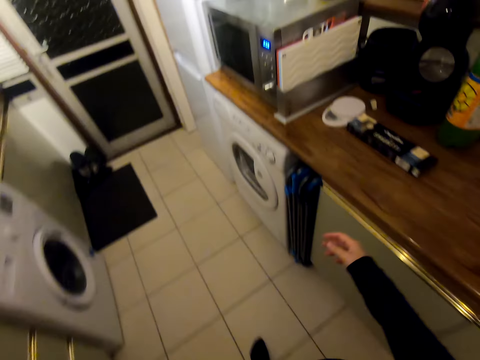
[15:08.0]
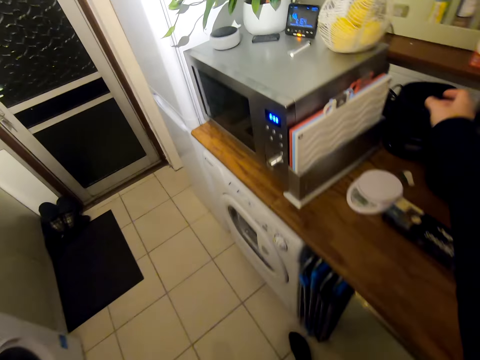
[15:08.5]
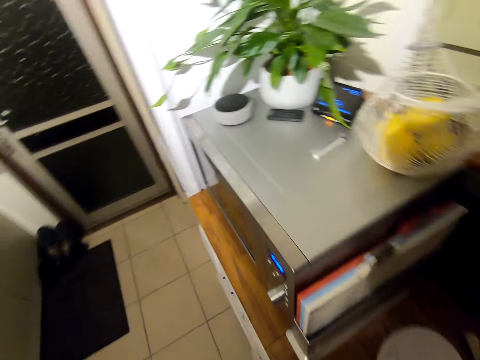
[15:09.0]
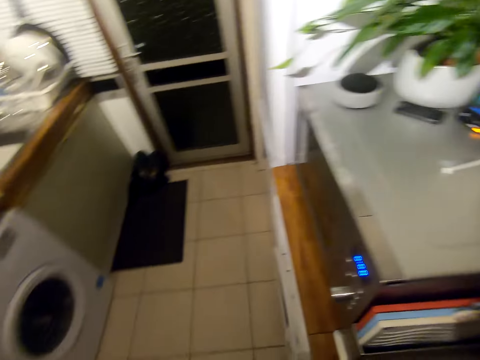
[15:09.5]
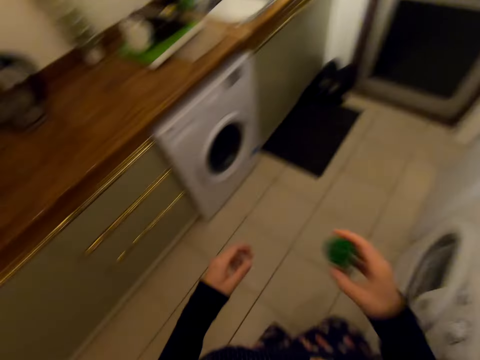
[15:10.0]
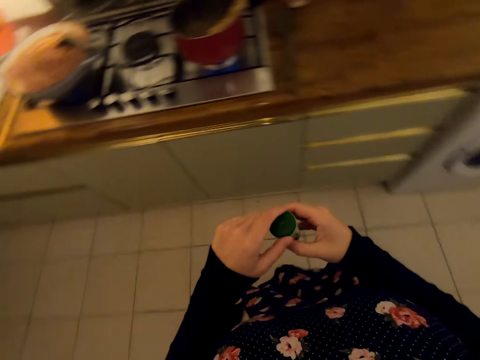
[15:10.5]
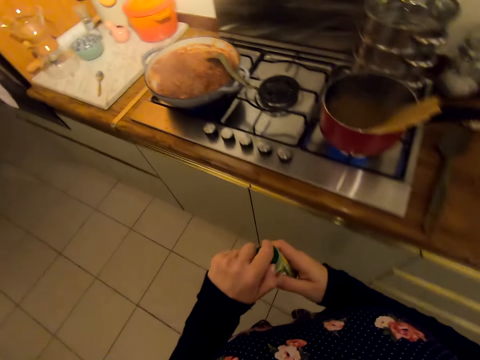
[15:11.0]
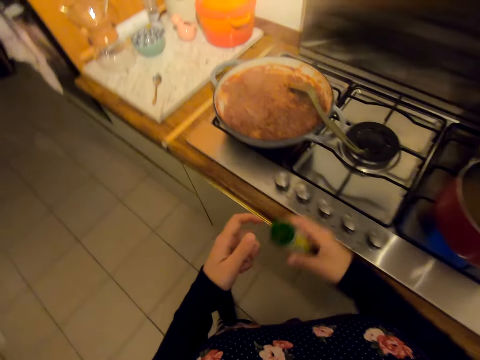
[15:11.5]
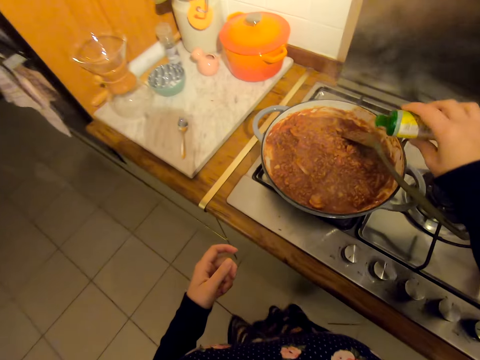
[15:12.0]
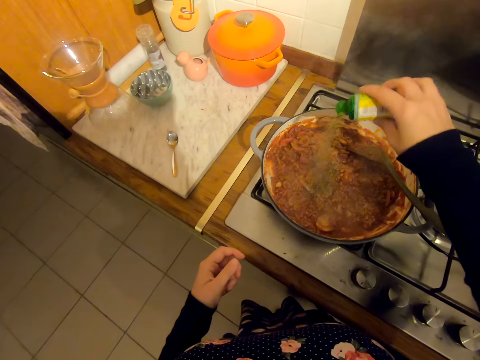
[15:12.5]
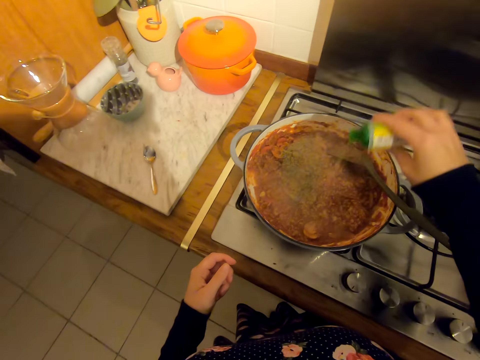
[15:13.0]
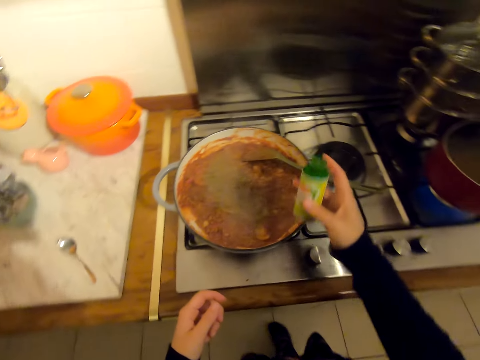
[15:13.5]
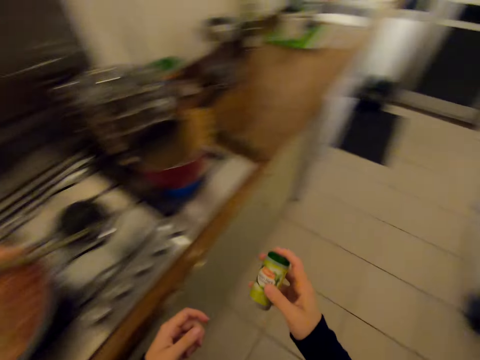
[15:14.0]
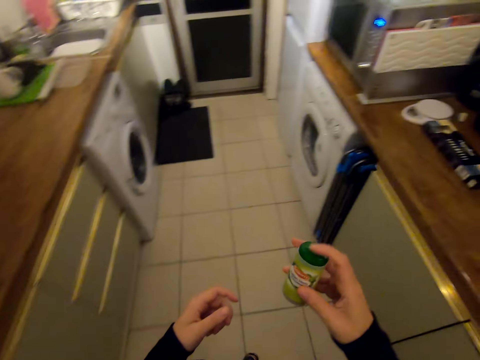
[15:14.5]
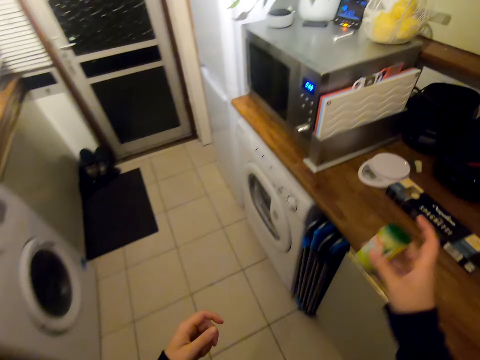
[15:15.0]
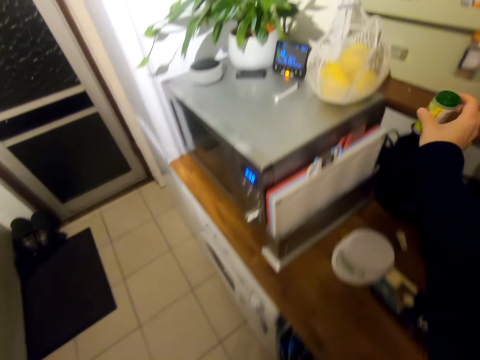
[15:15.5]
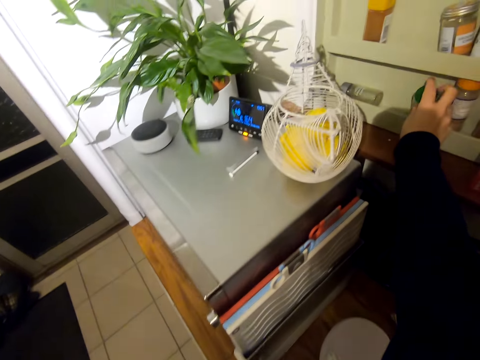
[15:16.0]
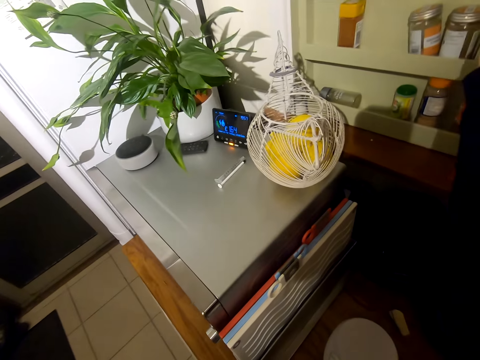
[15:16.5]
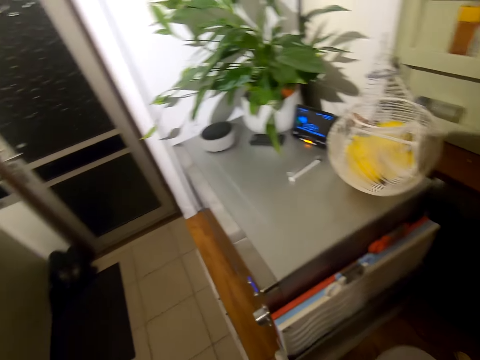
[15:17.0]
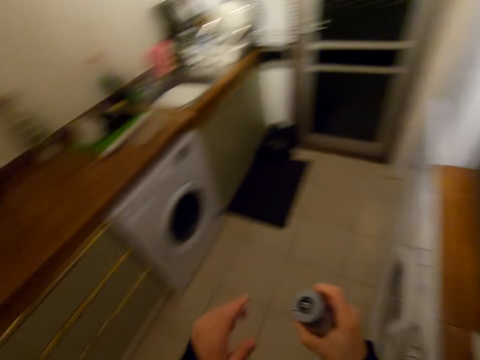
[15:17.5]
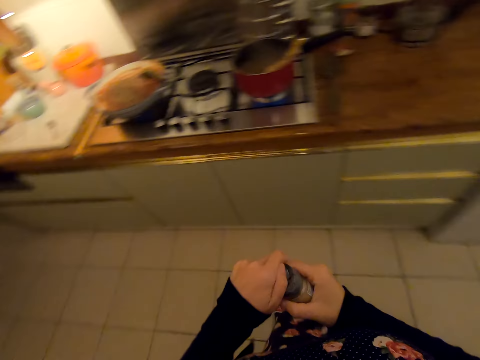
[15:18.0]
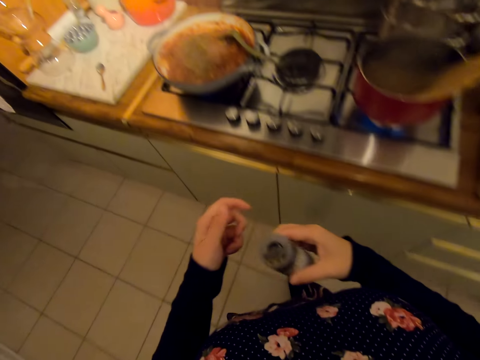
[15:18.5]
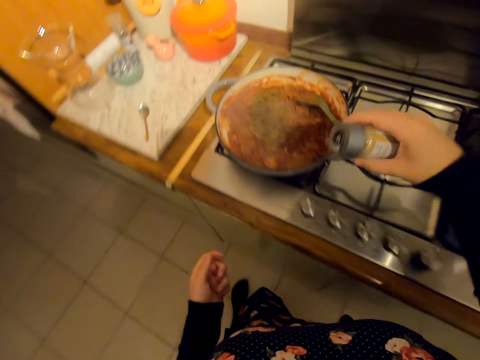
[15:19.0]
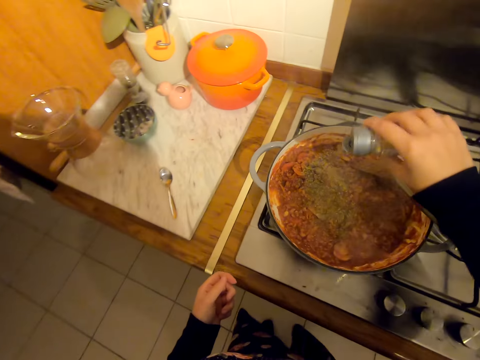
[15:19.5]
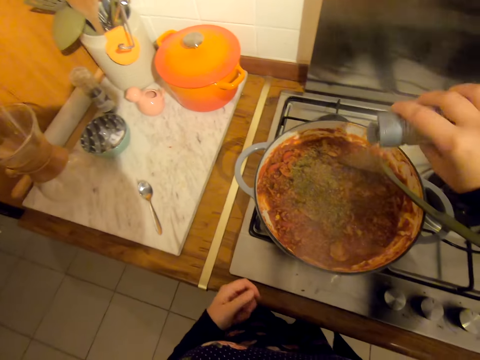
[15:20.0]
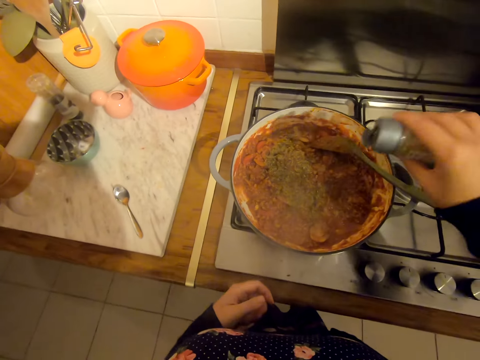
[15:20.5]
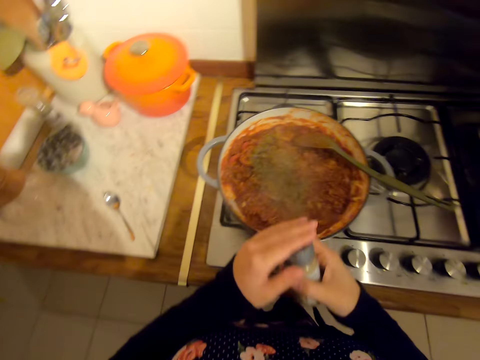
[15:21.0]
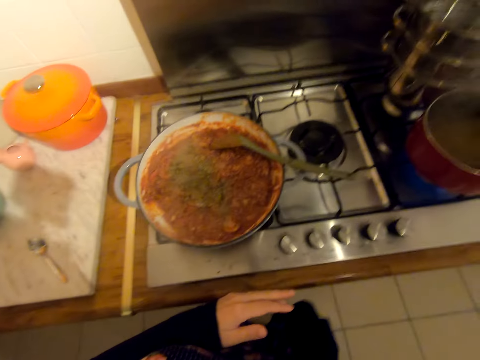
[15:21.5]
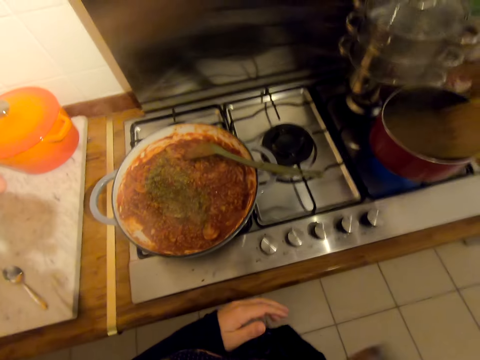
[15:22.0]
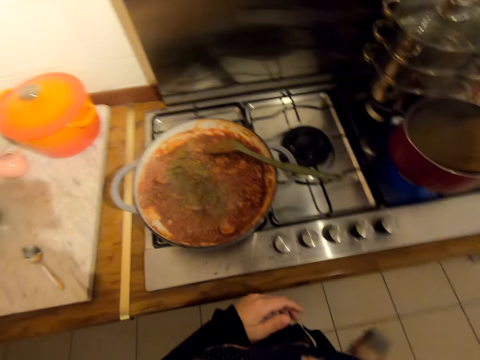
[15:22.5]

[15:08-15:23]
The camera wearer stands on the floor. They pick up a spice bottle. They walk on the floor. They open the spice bottle. They put spices on the food. They walk on the floor. They put the spice bottle on the shelf in the wall cabinet. They pick up the spice bottle. They walk on the floor. They open the spice bottle. They put spices on the food. They stand on the floor. They put the spice bottle on the shelf.

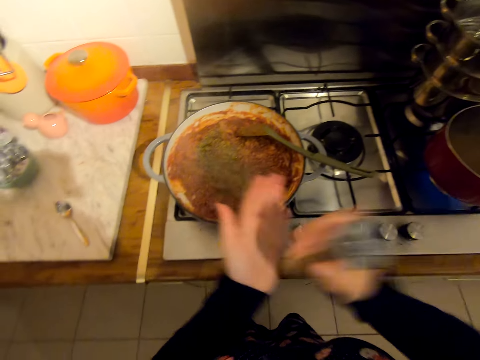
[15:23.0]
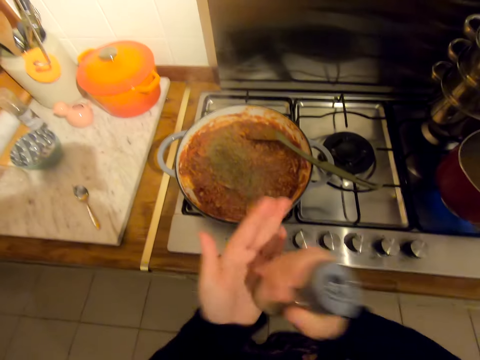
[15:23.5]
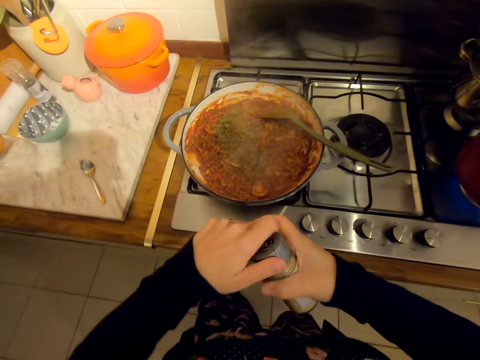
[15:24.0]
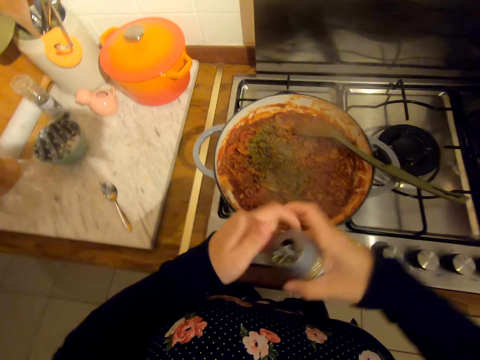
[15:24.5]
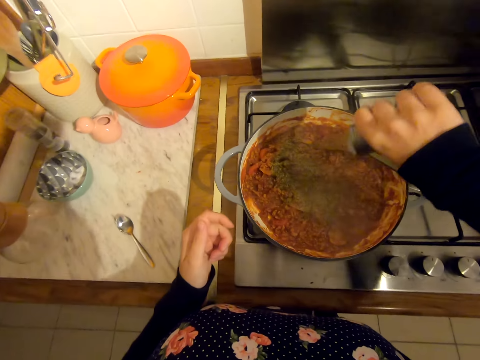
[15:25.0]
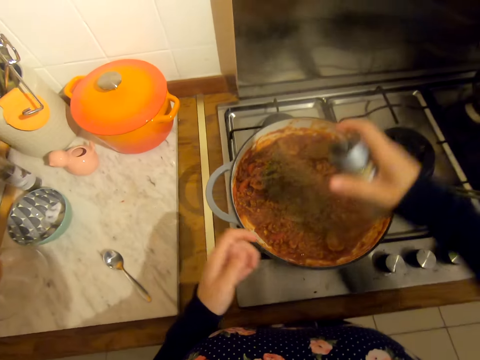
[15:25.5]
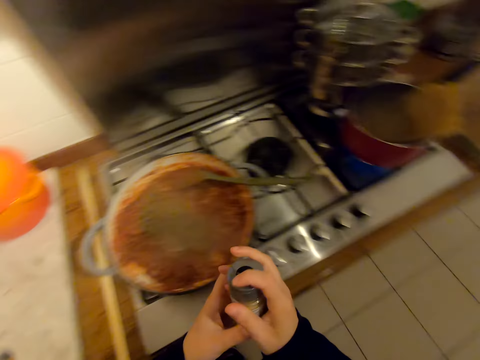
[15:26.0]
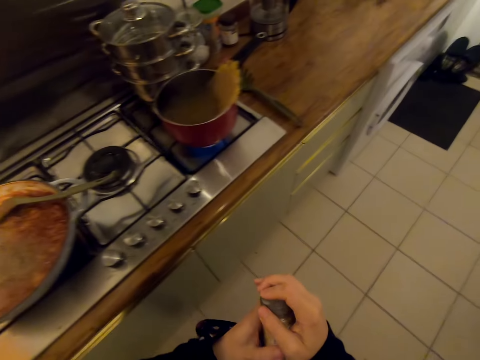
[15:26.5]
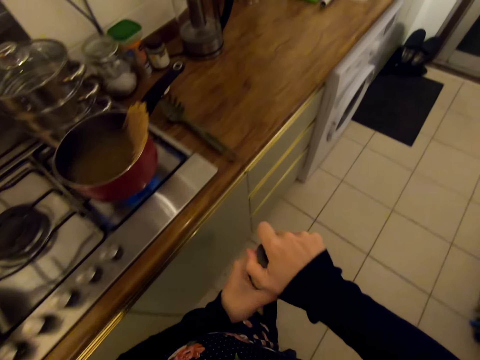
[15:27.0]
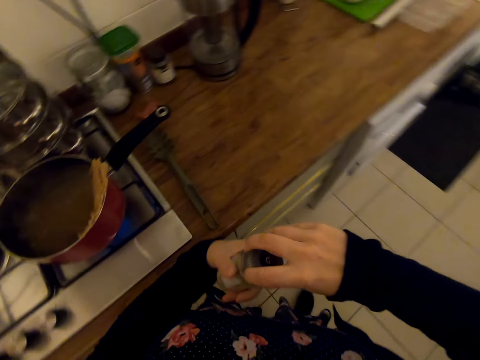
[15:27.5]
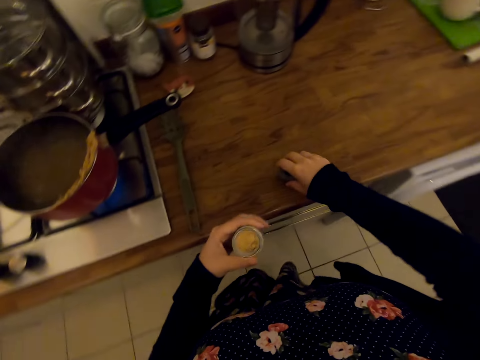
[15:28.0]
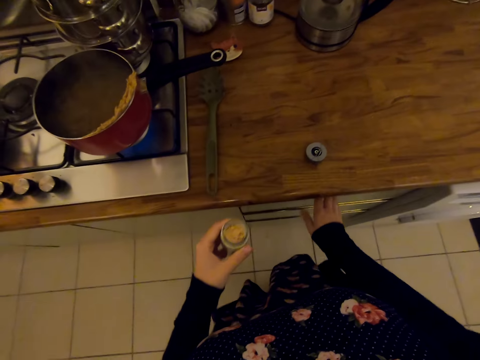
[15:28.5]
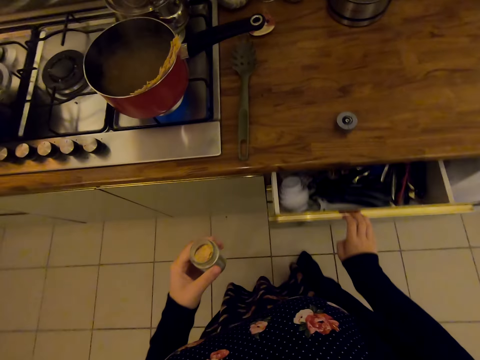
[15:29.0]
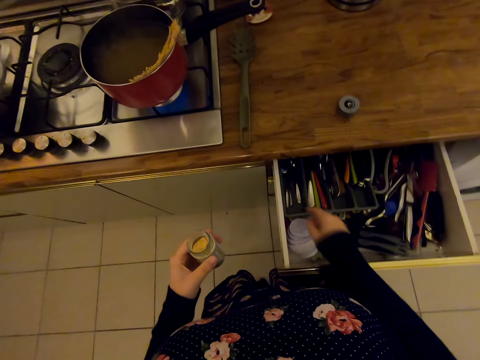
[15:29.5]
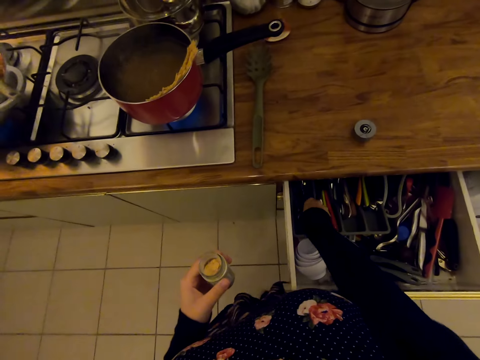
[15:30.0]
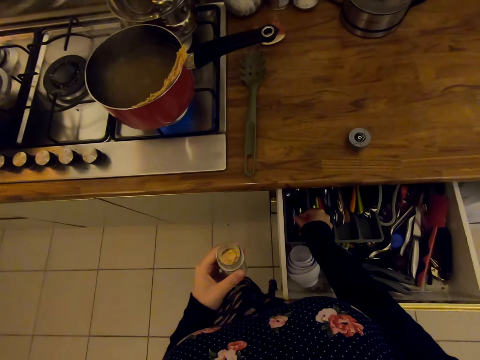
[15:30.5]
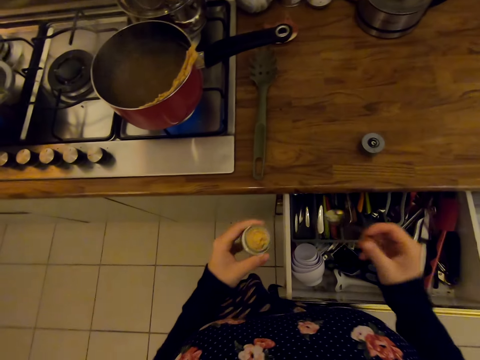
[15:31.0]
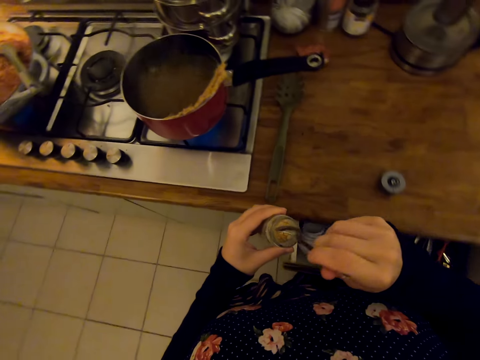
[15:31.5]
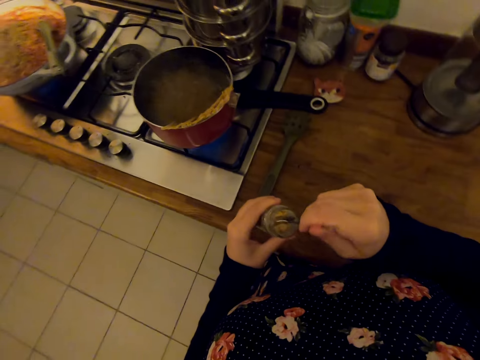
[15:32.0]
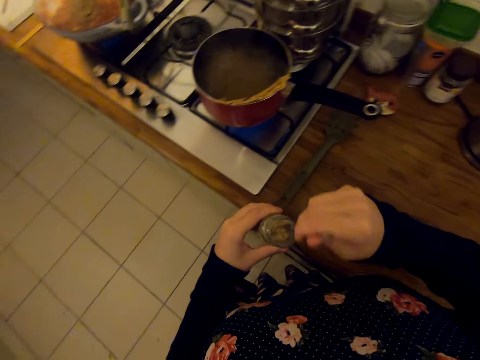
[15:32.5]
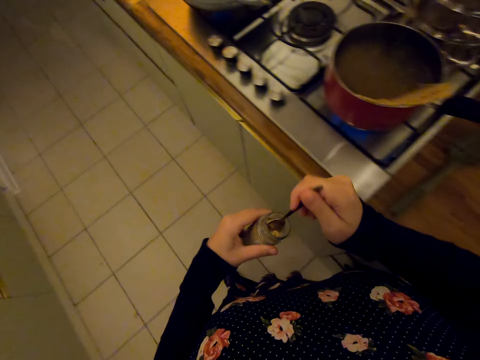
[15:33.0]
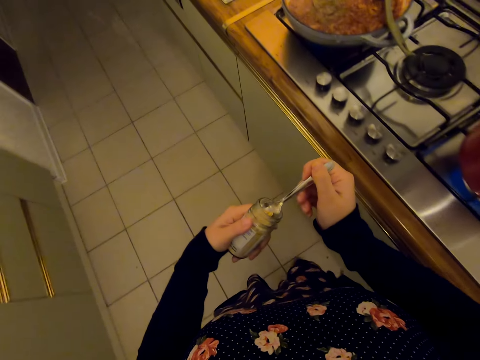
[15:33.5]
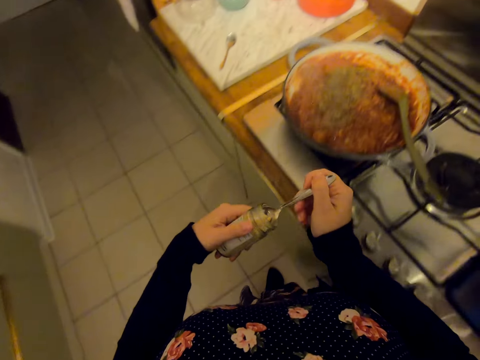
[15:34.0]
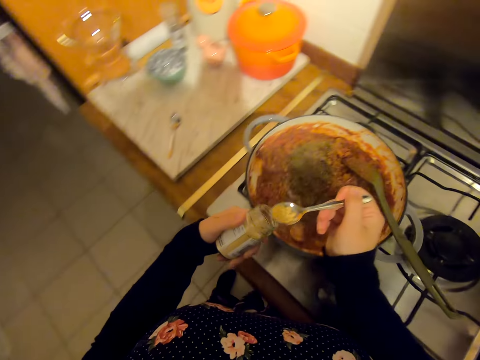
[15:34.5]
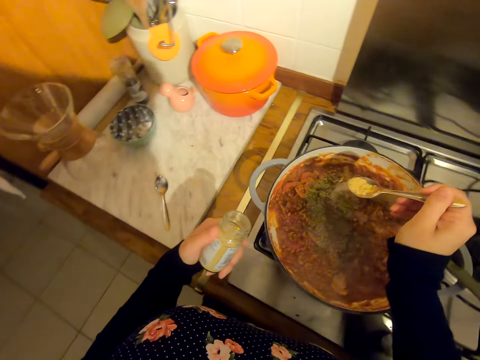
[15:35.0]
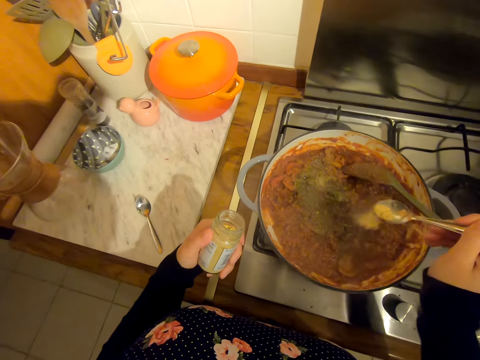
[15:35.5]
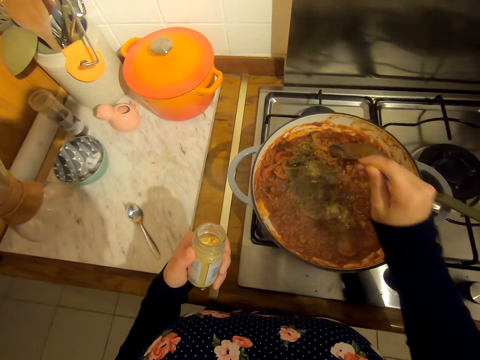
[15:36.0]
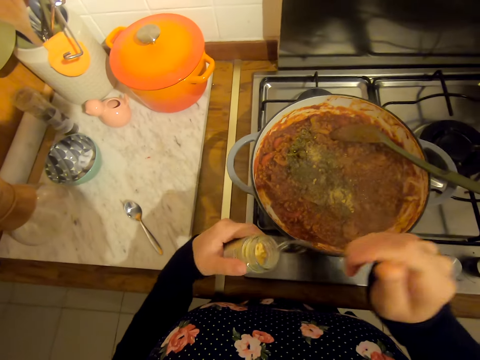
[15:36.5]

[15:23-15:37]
The camera wearer picks up a spice bottle. They open the spice bottle. They put spices on the food. They walk on the floor. They open the spice bottle. They stand on the floor. They put down a bottle lid. They open the kitchen drawer with the right hand. They pick up the small spoon in the drawer. They pick a spice on the spoon. They walk on the floor. They put spices on the food.
